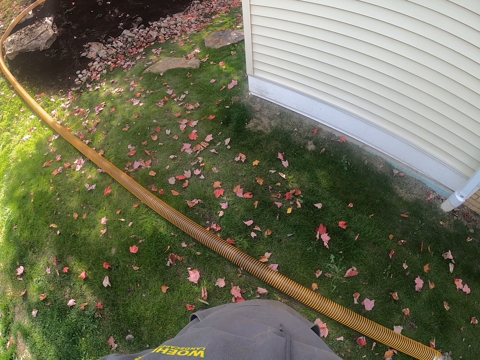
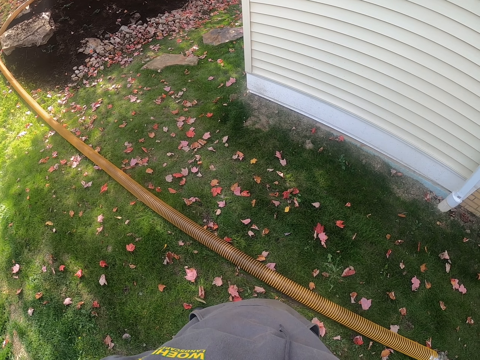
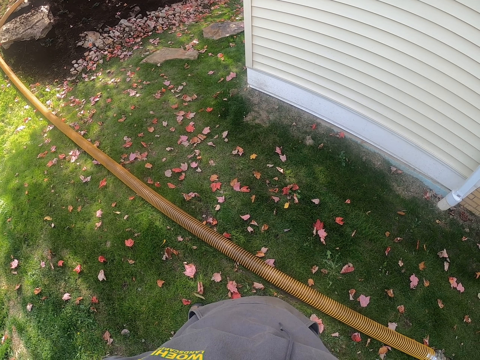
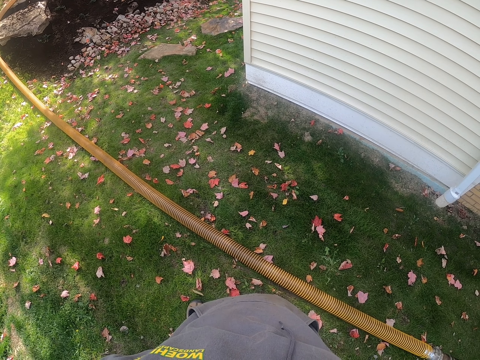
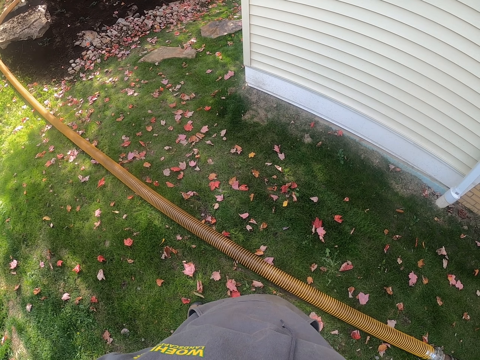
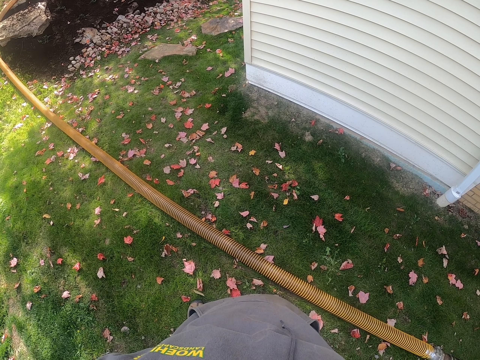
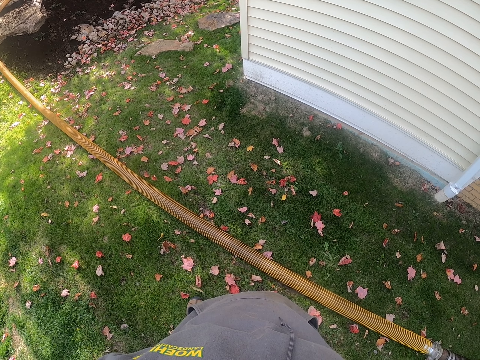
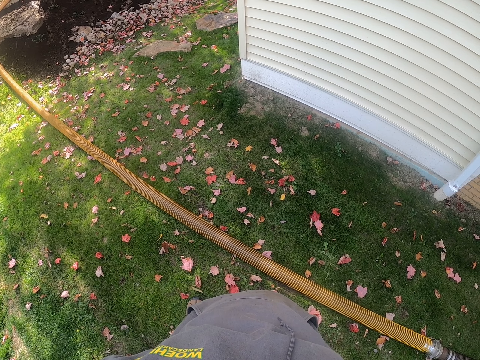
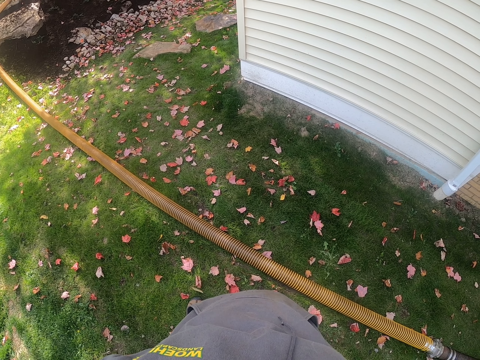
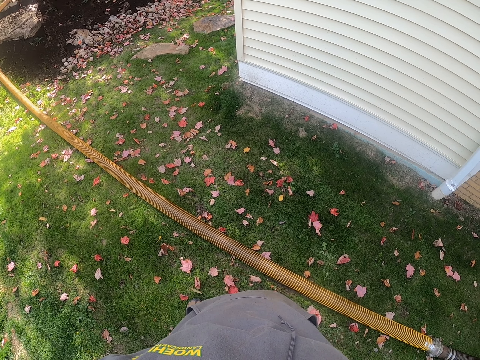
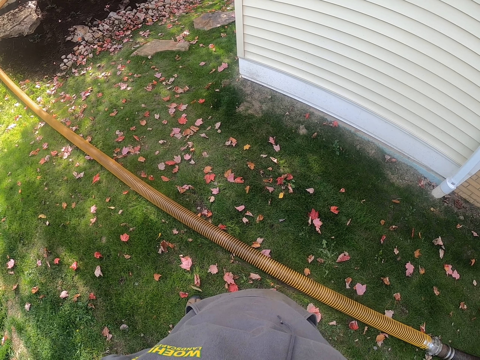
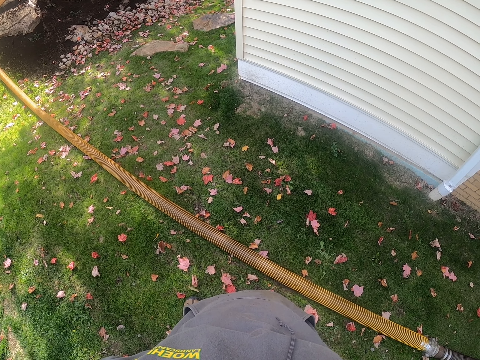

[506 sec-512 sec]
The camera wearer holds his waist.

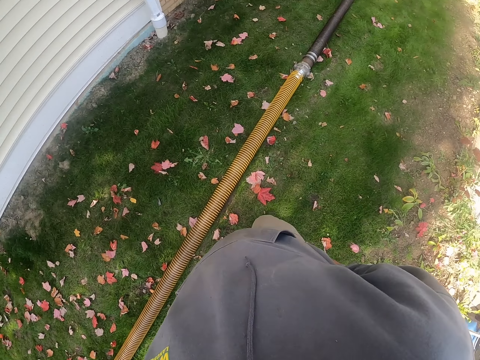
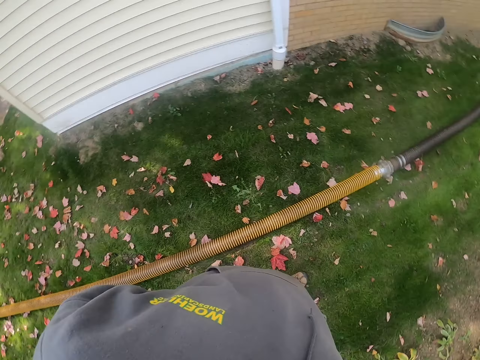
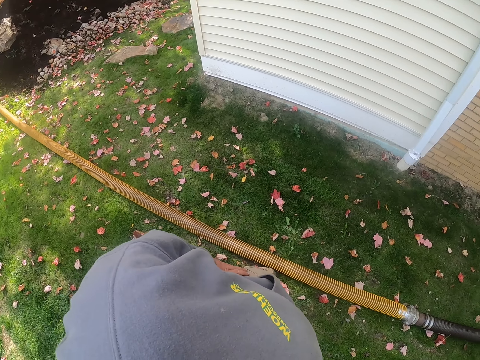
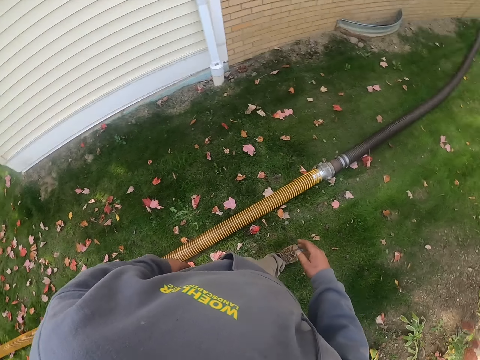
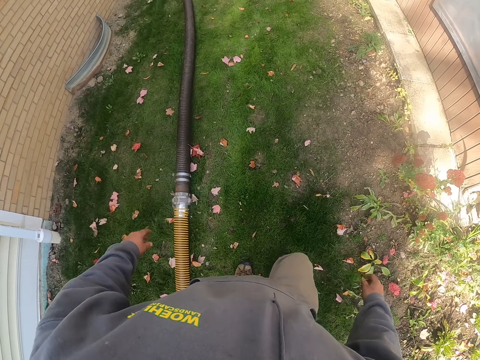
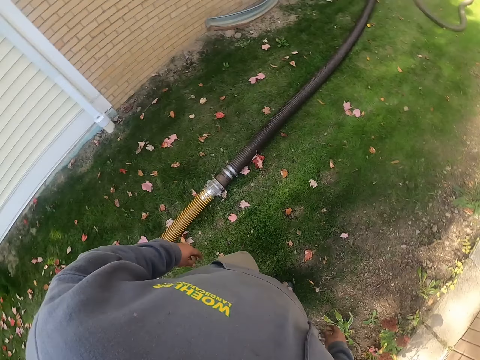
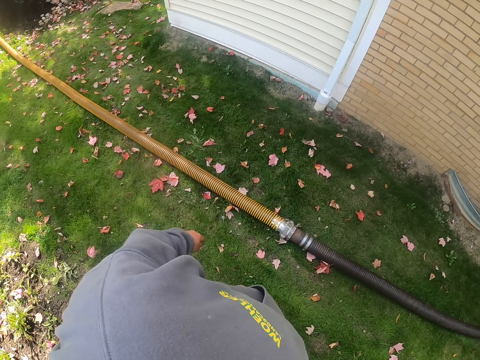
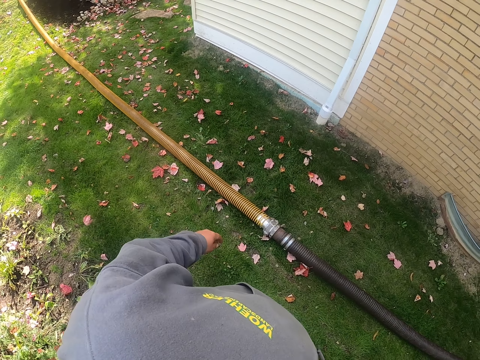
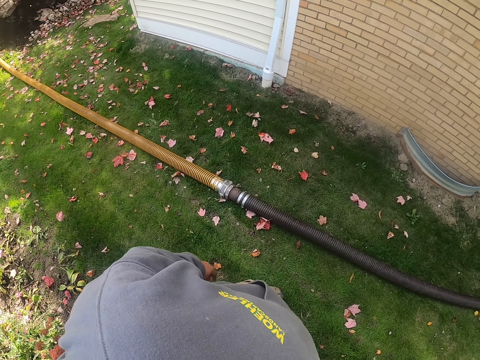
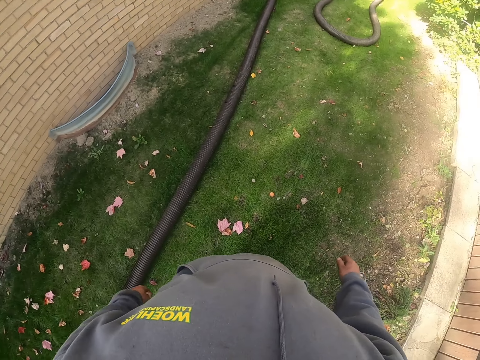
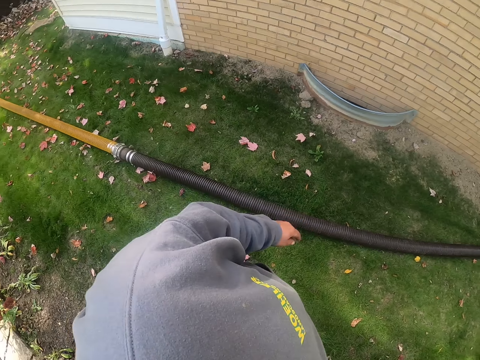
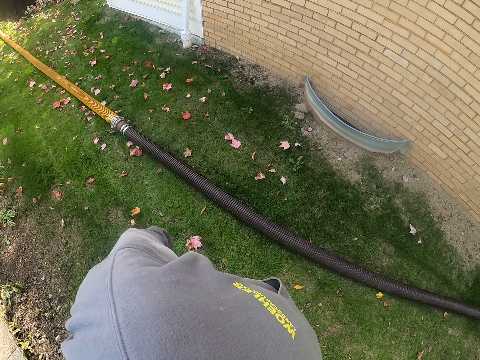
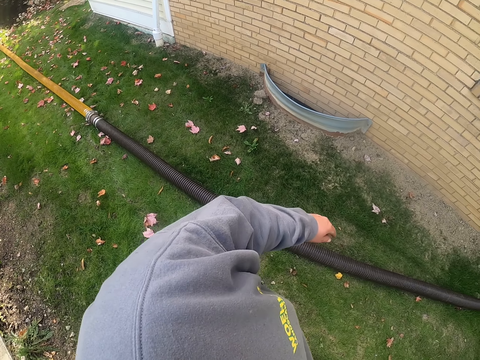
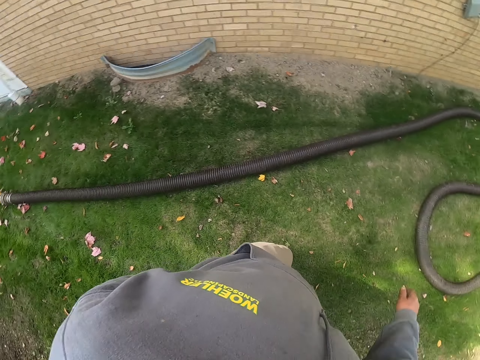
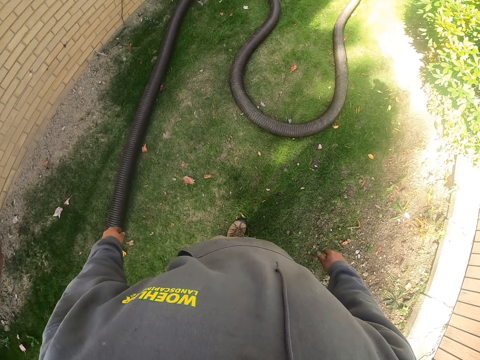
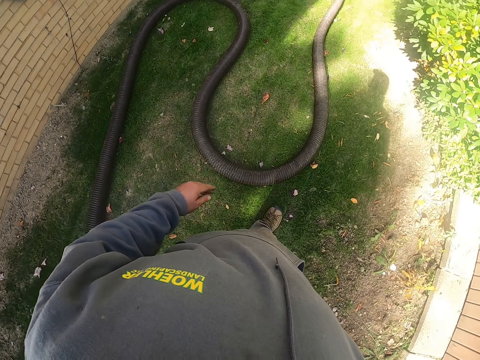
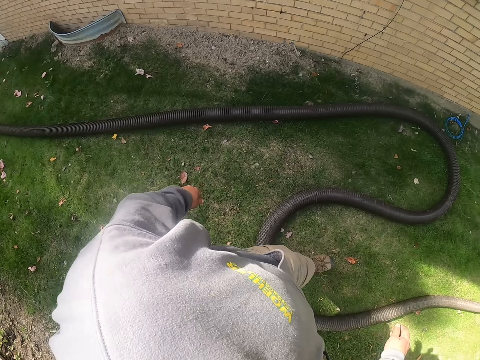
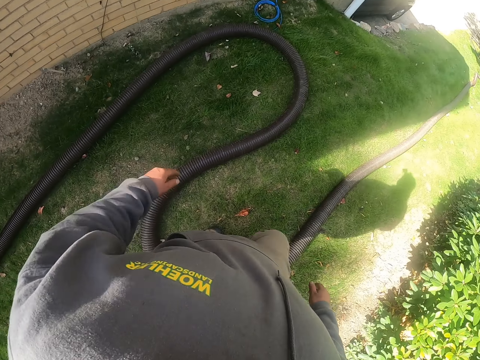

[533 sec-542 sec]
The camera wearer walks on the grass.

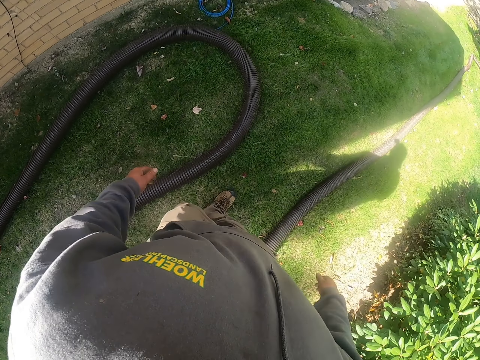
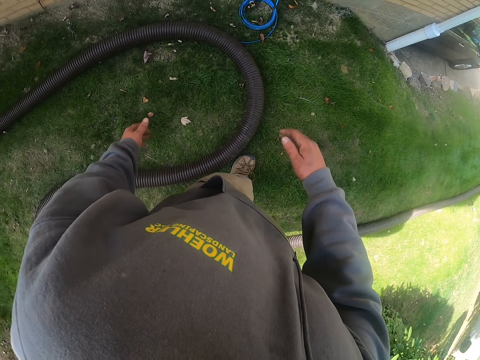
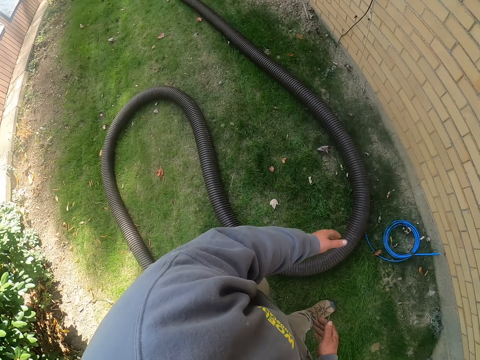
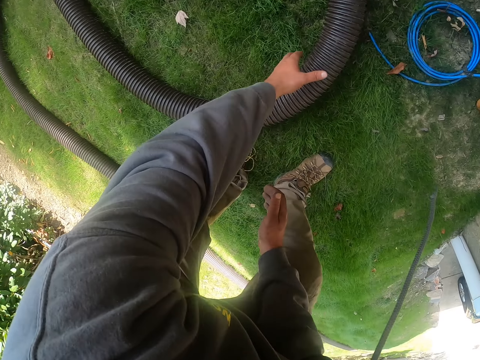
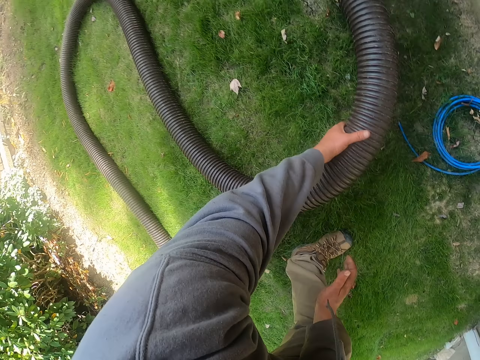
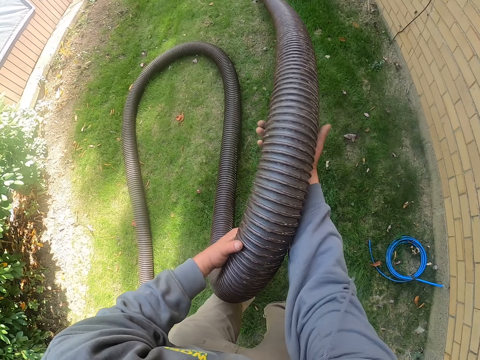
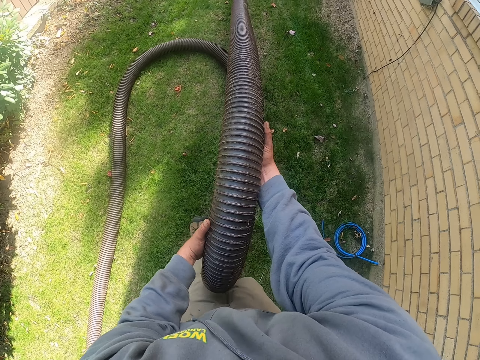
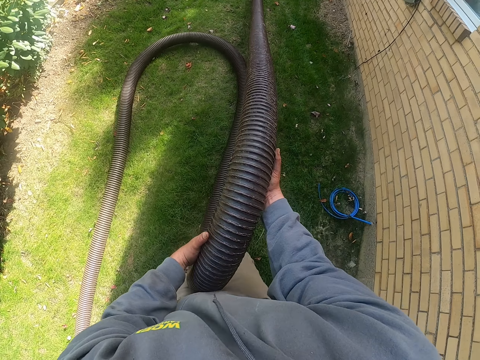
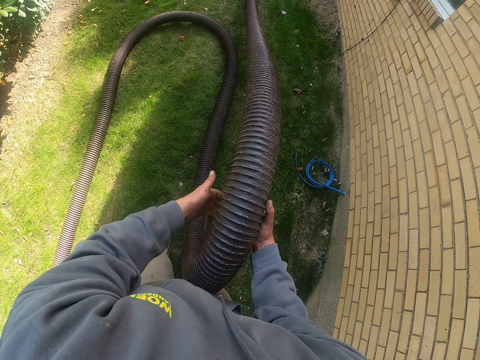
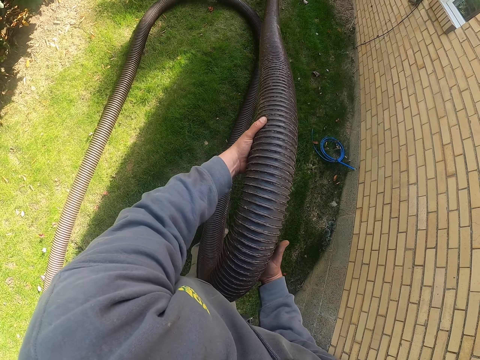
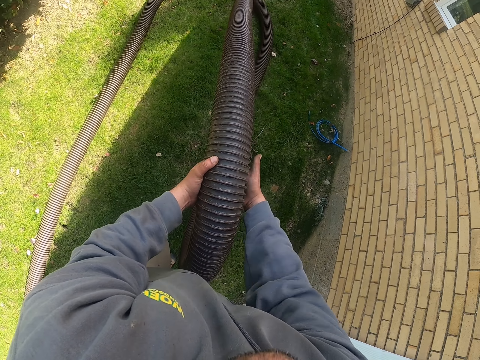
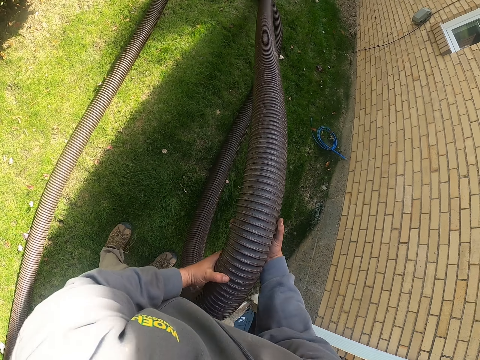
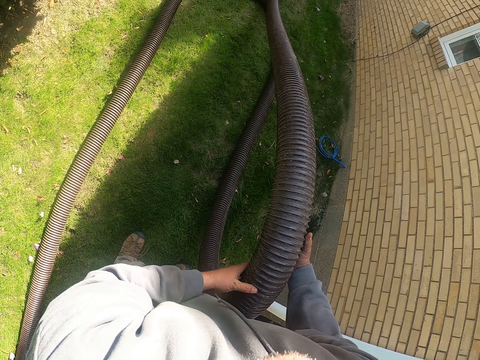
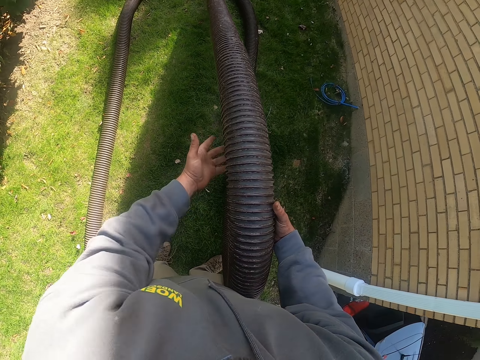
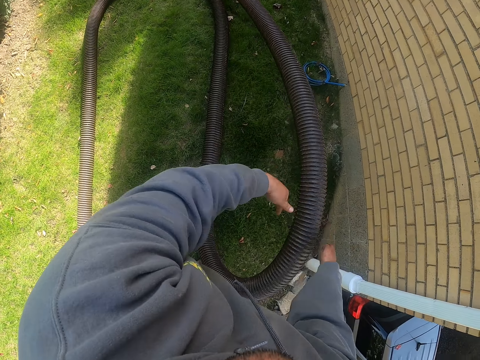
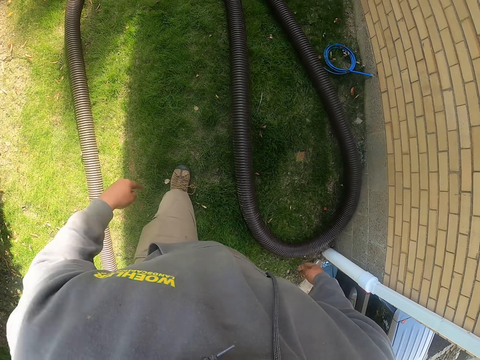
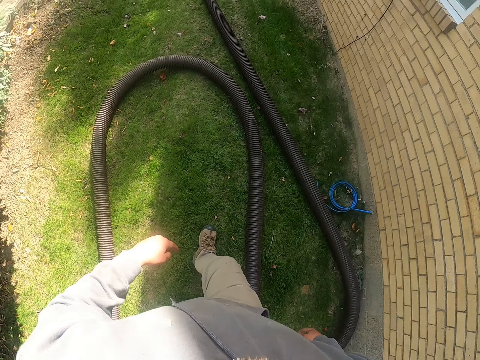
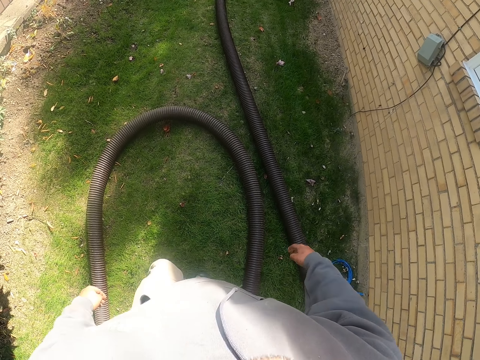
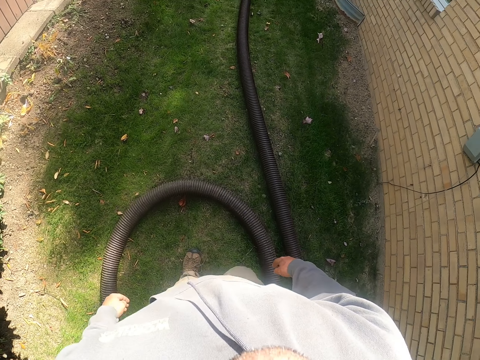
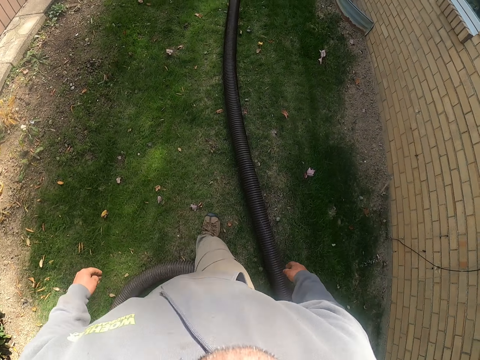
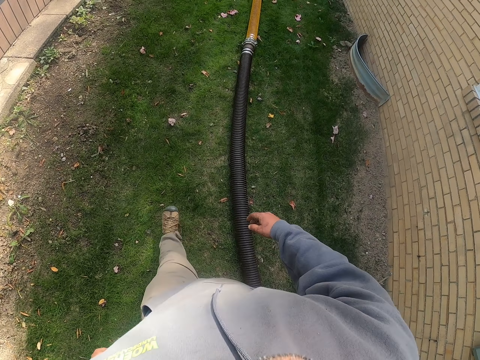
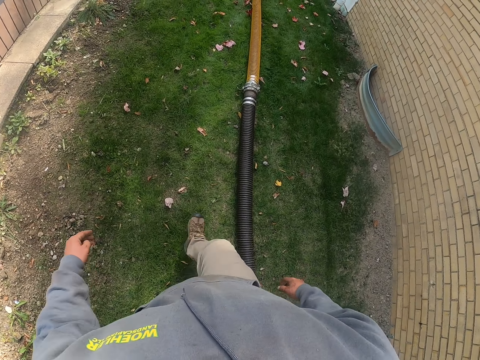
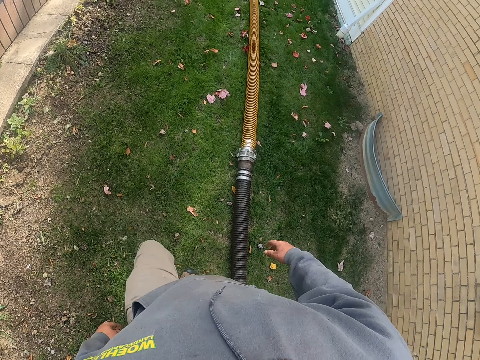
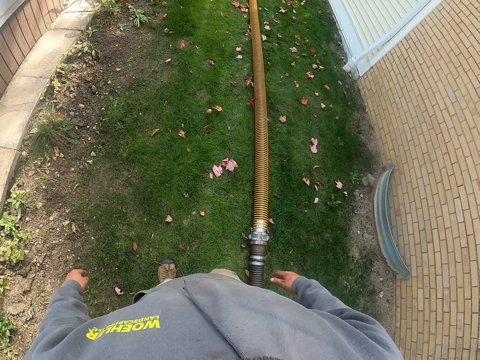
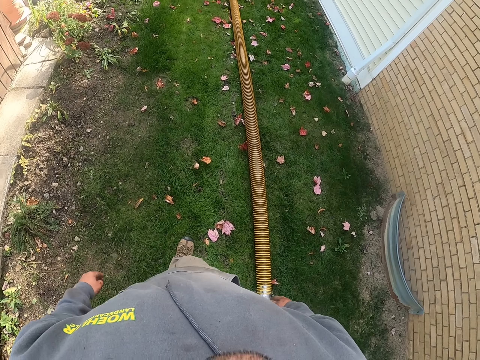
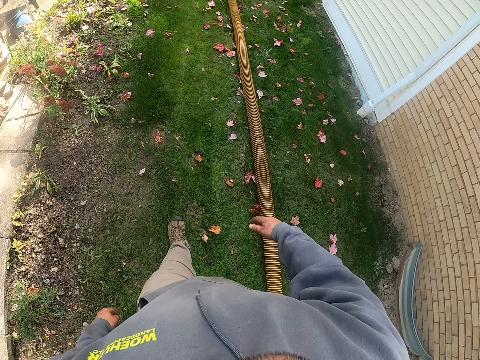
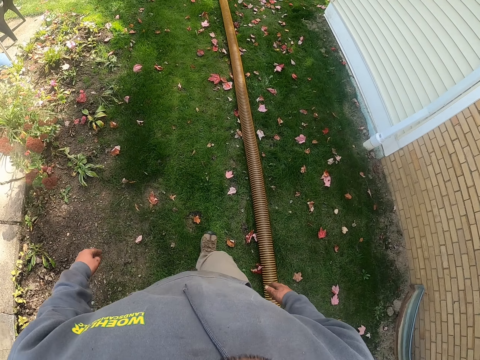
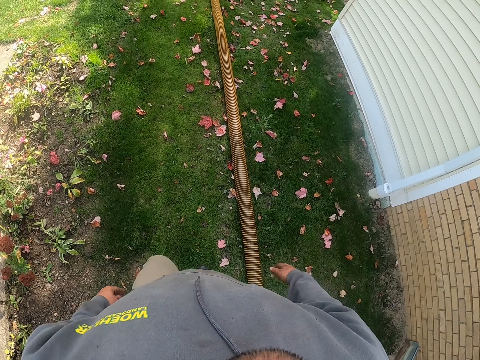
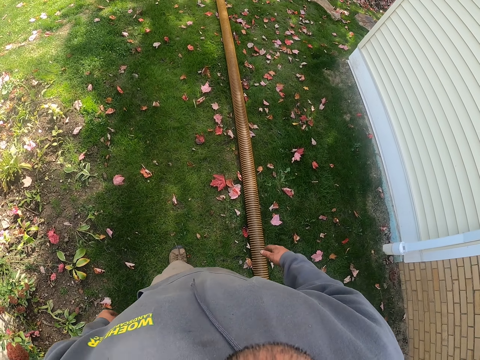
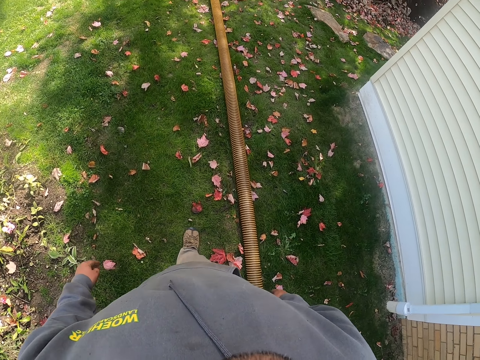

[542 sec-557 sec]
The camera wearer picks up the pipe from the ground. They drag the pipe on the ground, and drop the pipe on the ground. They walk on the grass in the compound.
